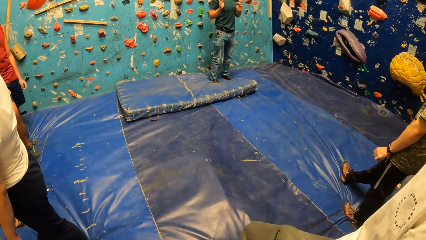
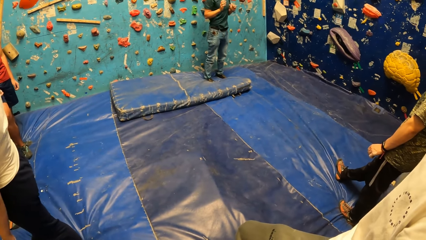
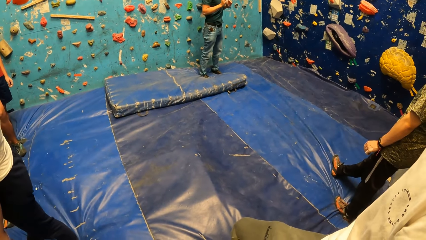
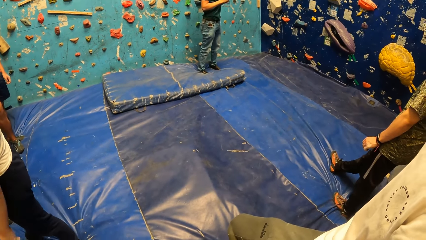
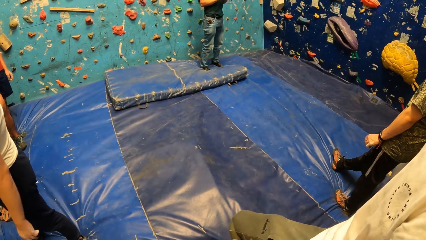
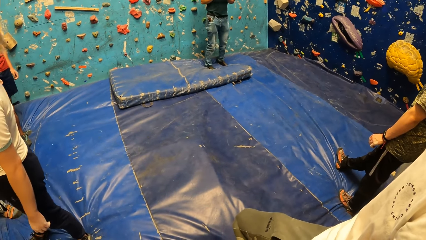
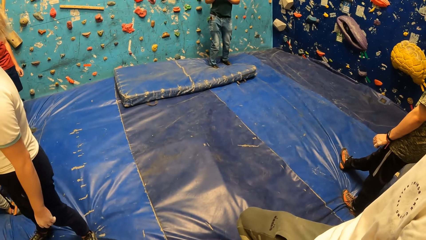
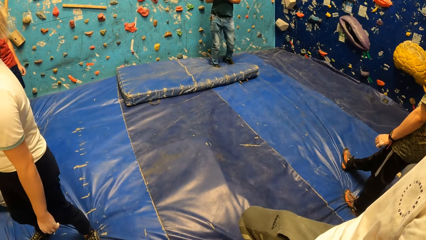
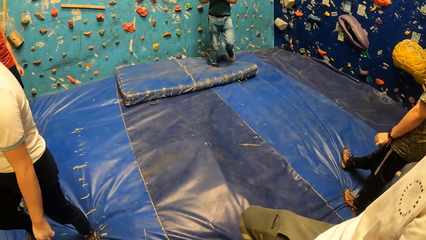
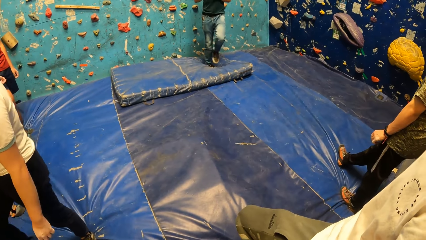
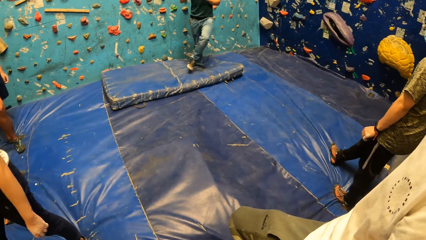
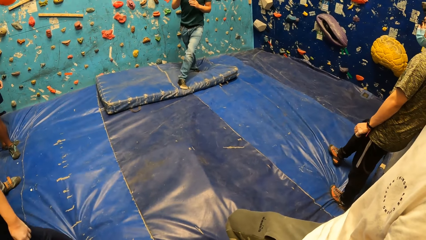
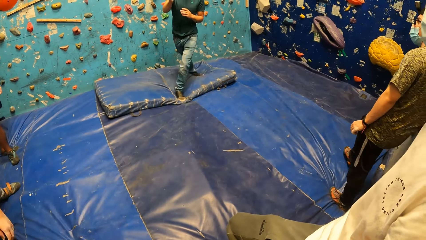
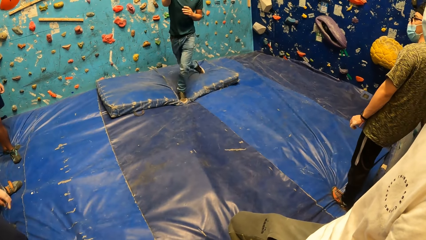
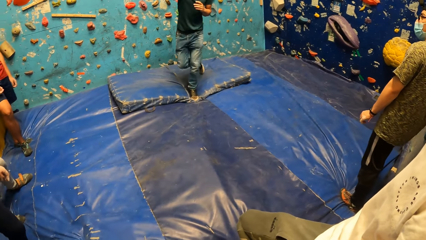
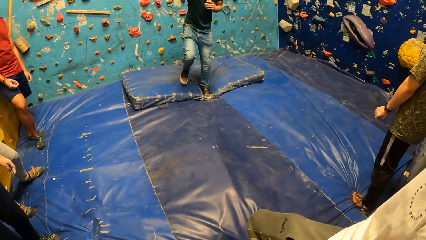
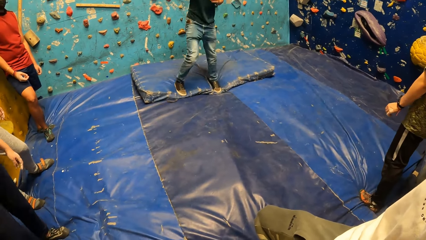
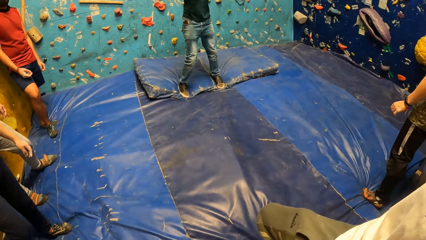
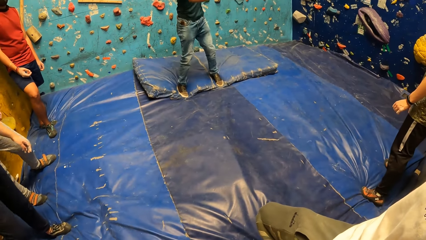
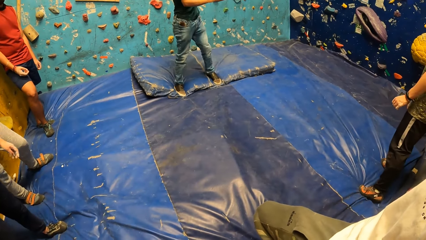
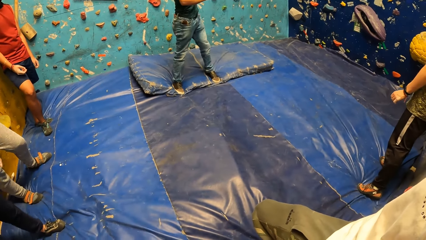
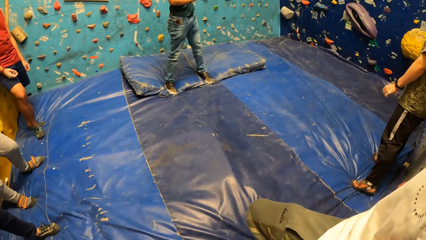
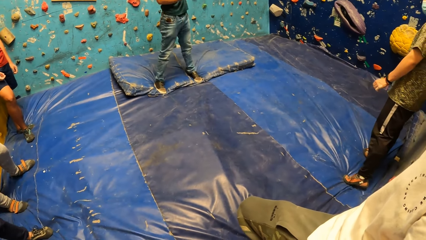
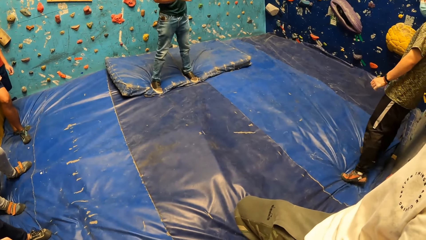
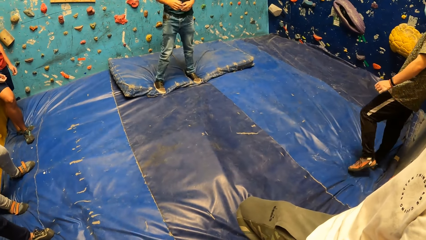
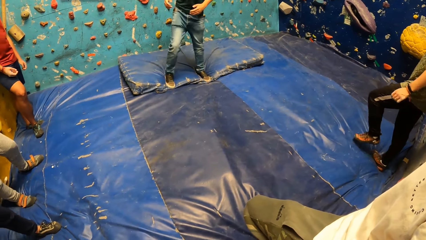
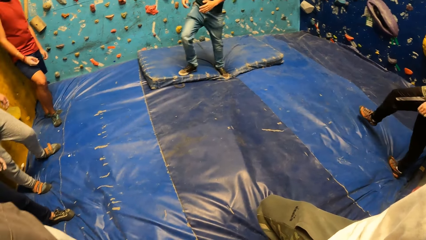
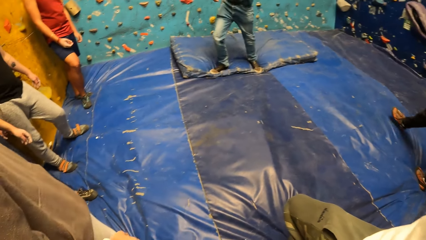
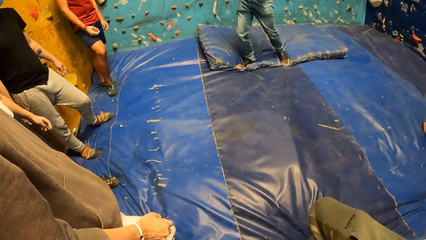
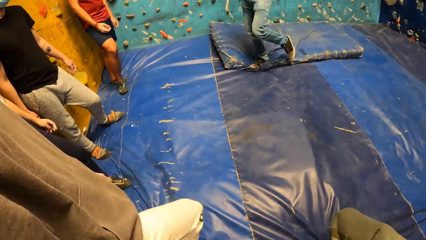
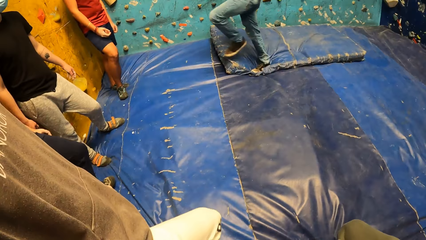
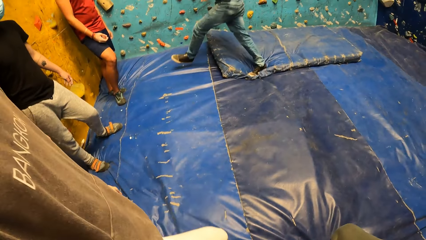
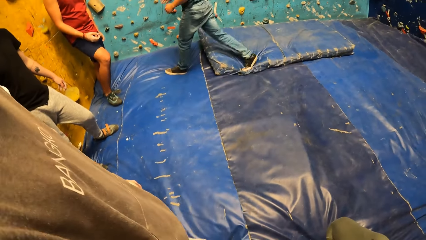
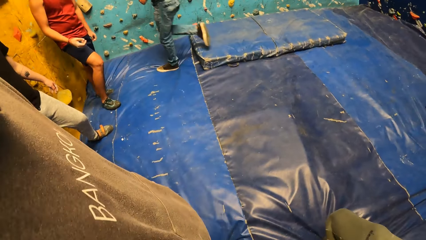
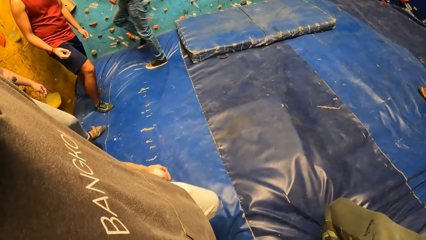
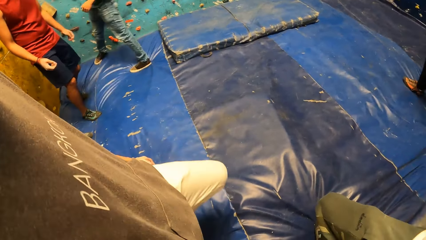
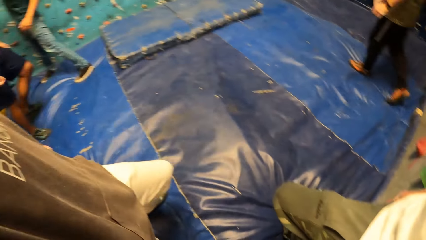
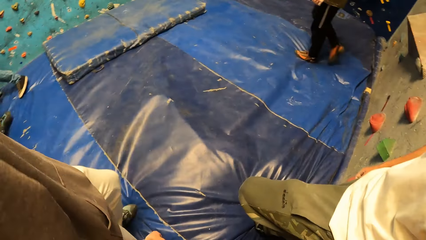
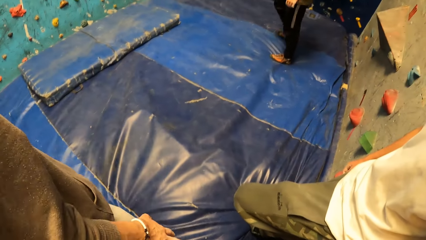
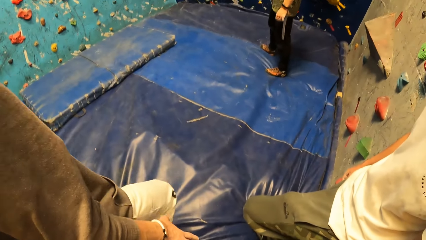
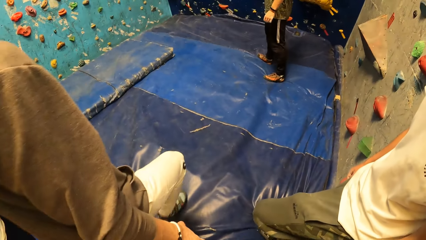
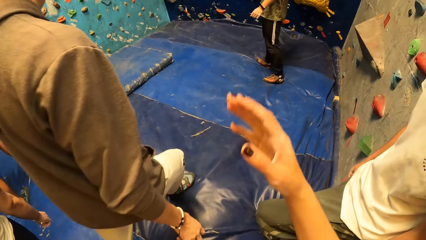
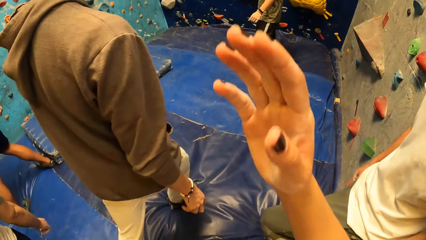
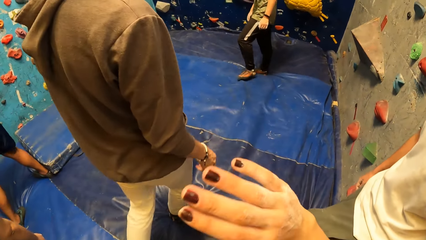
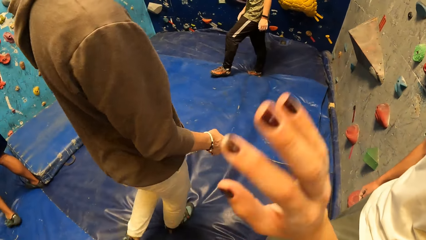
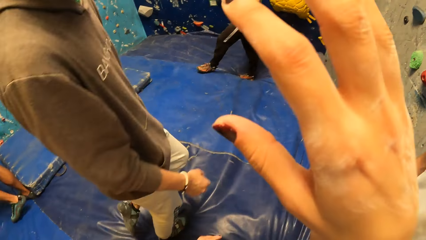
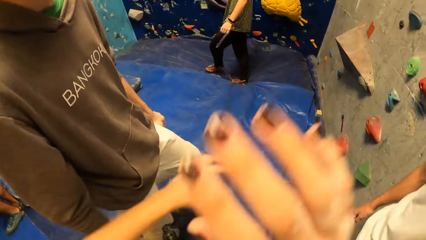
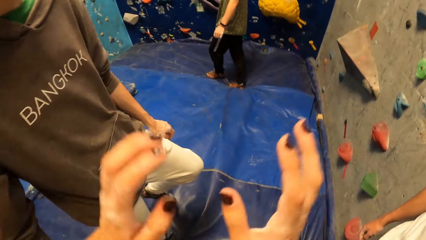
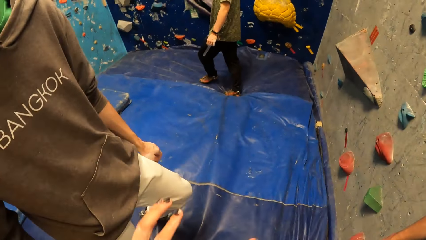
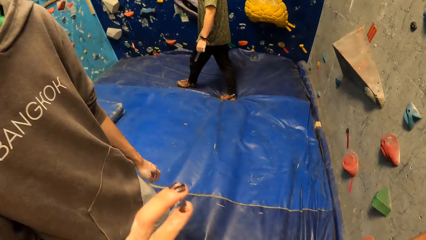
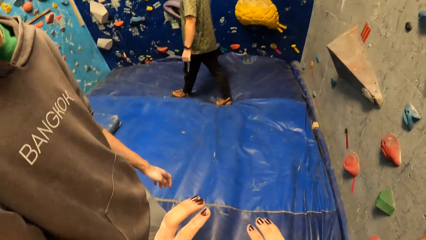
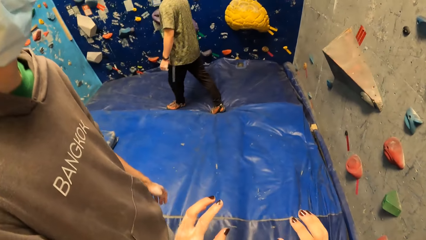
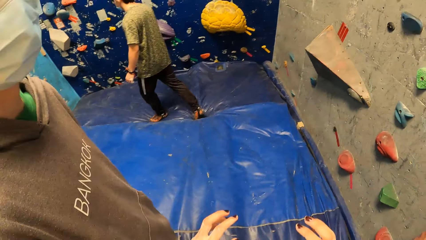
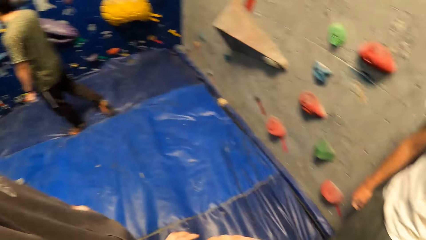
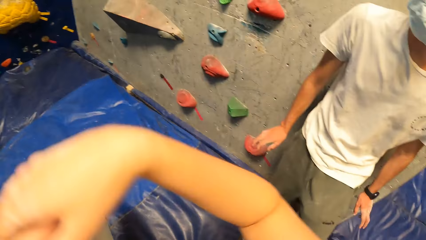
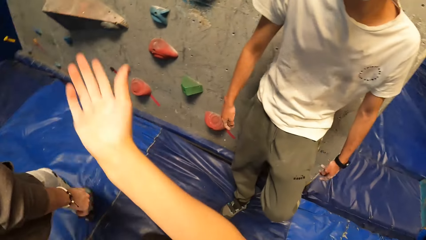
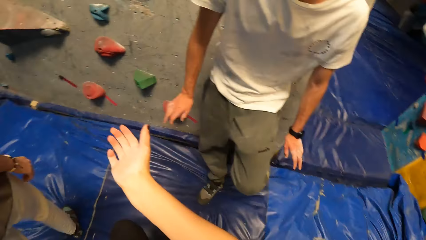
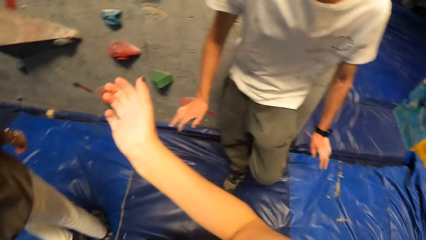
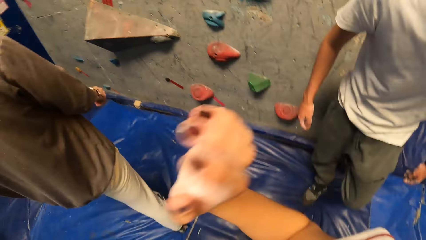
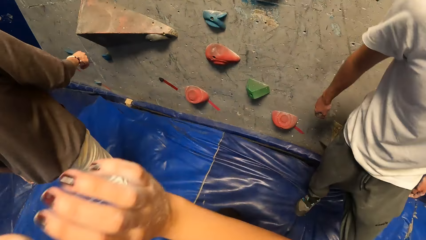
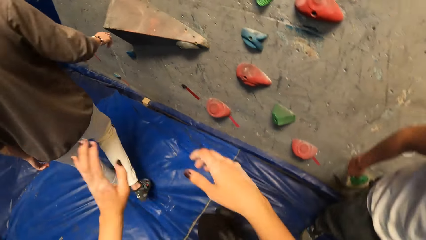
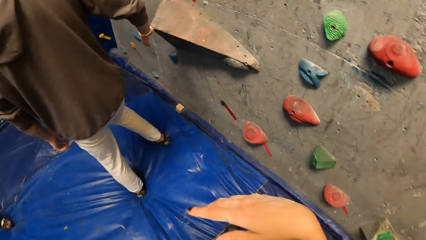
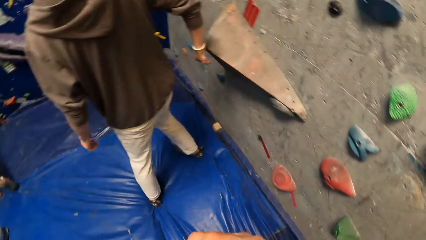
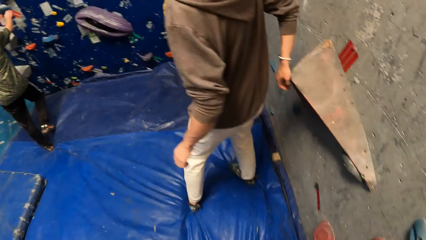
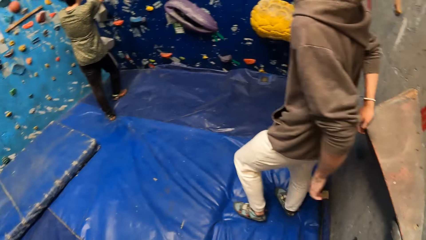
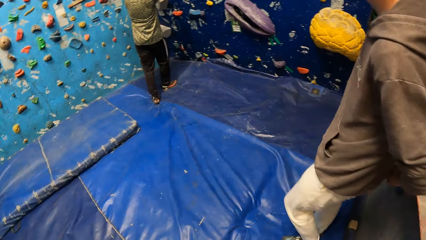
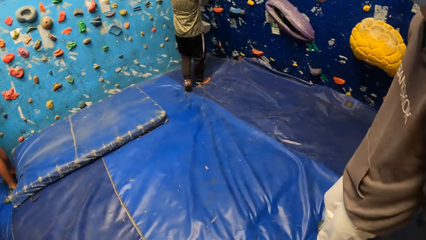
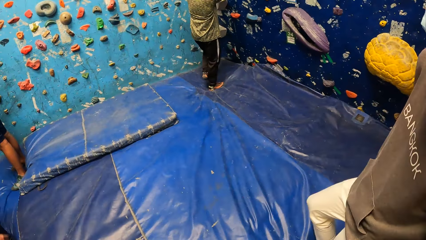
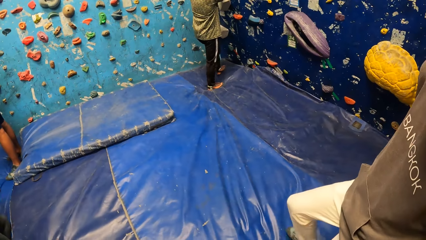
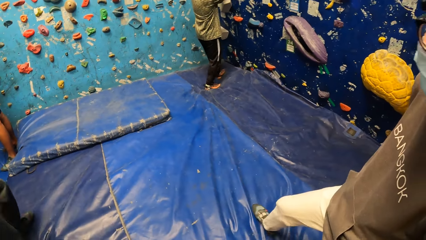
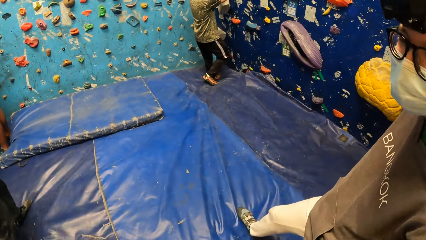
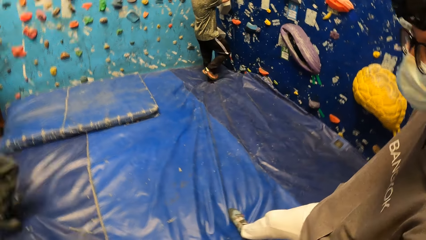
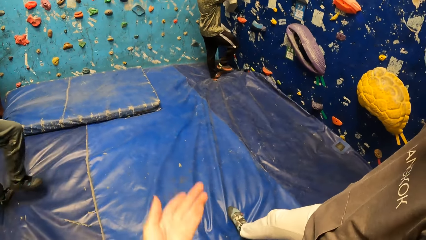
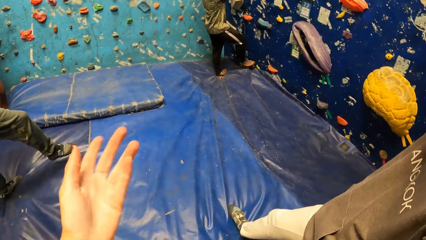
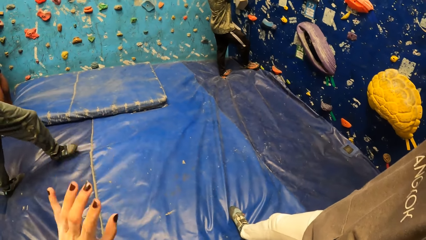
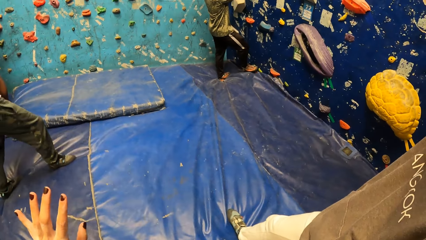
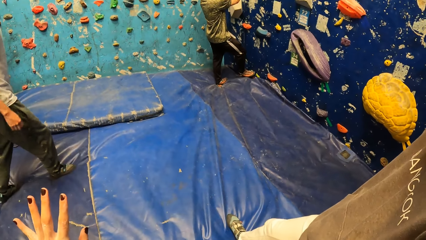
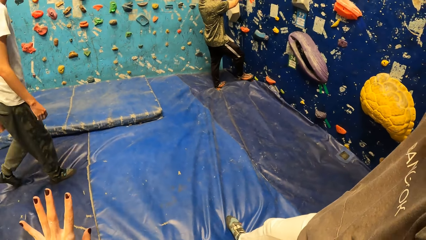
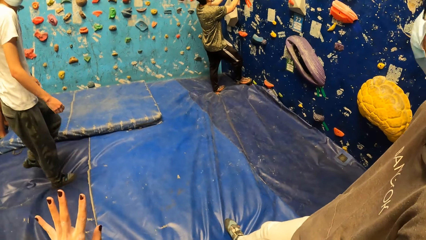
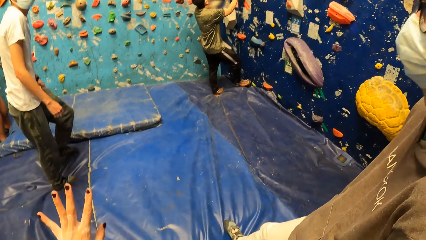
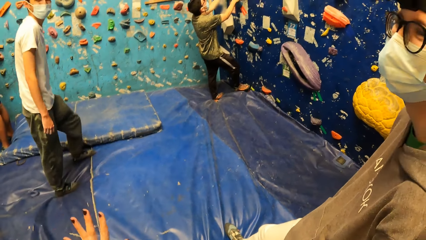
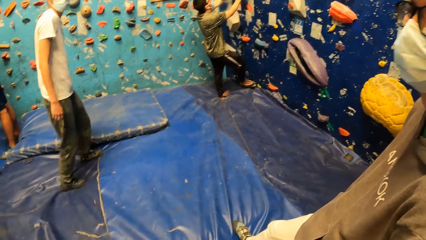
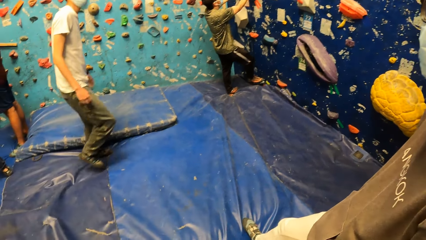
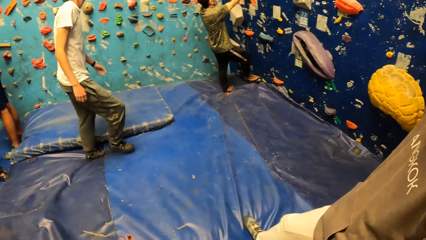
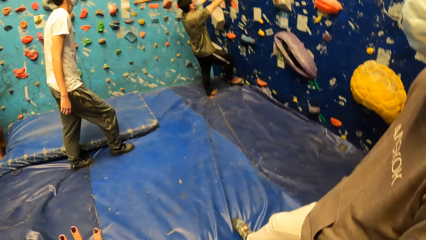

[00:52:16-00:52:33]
The camera wearer converses with a man. They do hand movements. The man walks around the blue surface, places his right hand on a foothold on a wall, and rests on the wall. The camera wearer converses with the man. They do hand movements.
